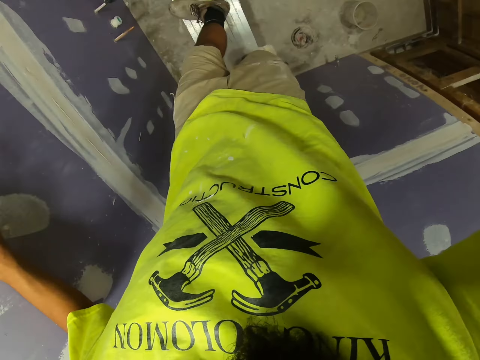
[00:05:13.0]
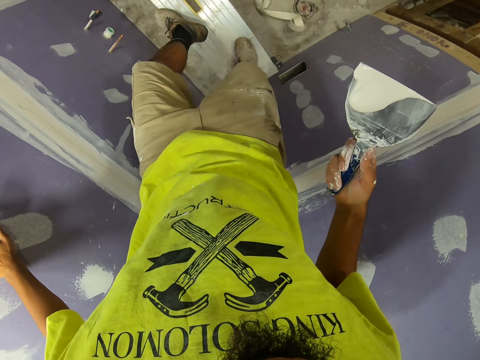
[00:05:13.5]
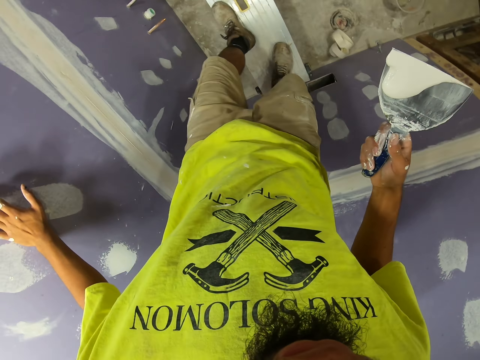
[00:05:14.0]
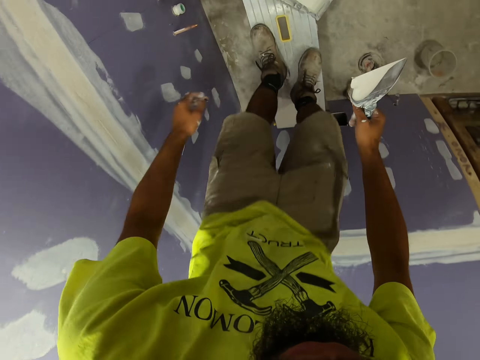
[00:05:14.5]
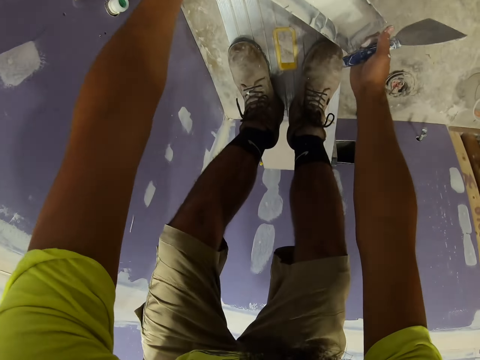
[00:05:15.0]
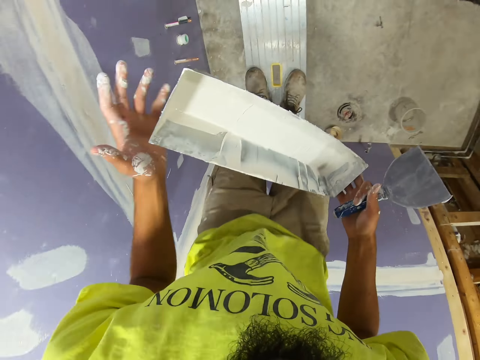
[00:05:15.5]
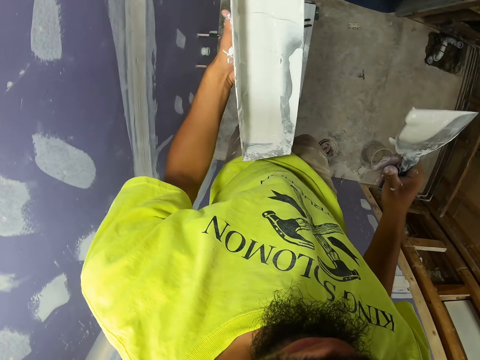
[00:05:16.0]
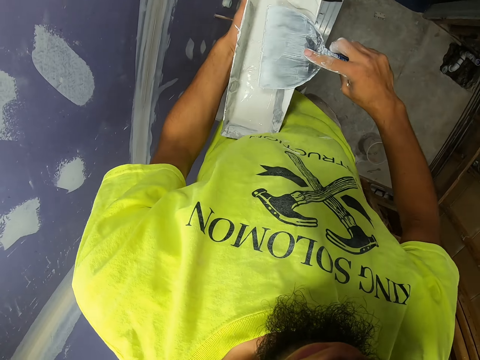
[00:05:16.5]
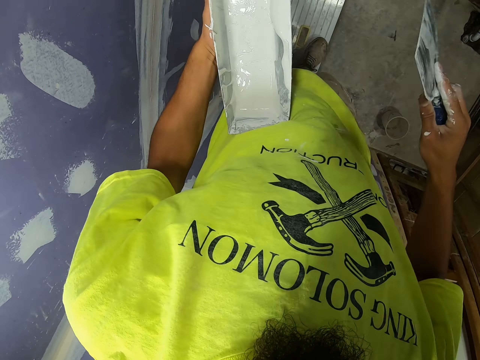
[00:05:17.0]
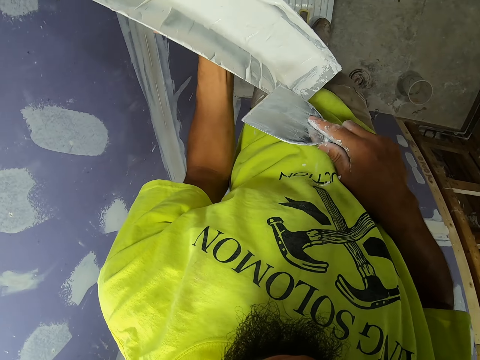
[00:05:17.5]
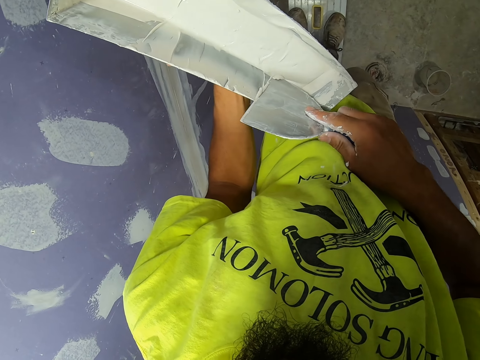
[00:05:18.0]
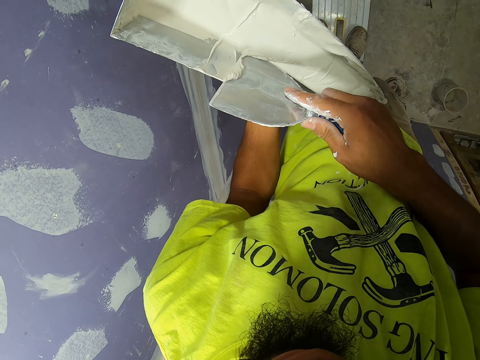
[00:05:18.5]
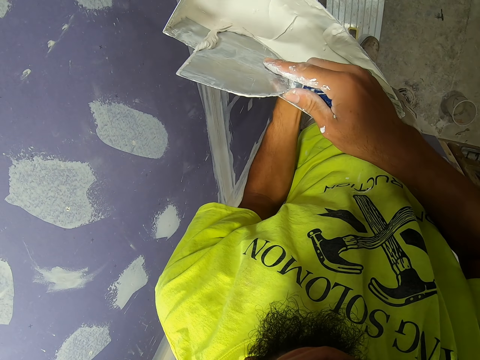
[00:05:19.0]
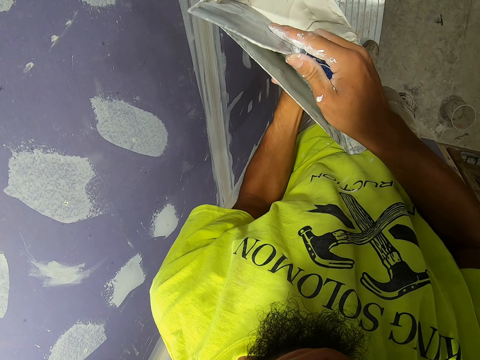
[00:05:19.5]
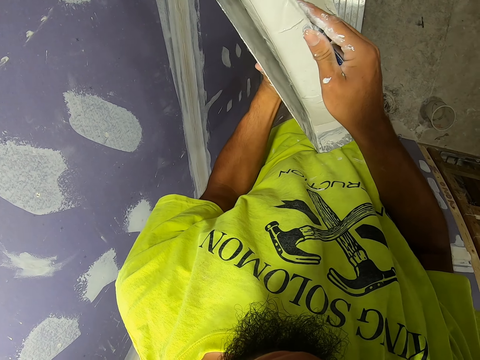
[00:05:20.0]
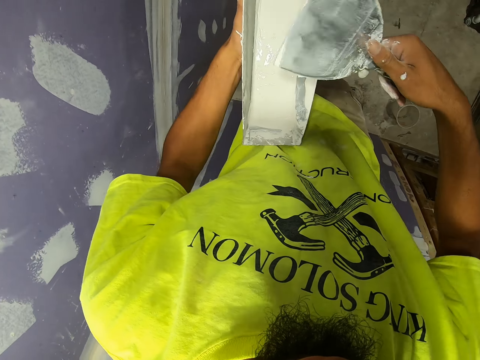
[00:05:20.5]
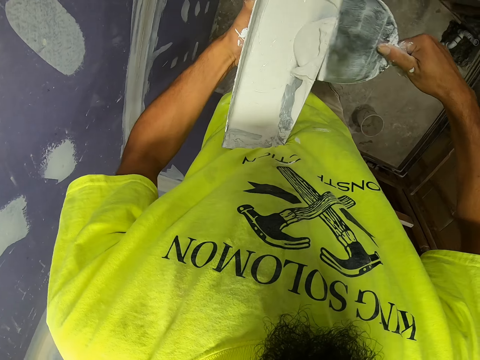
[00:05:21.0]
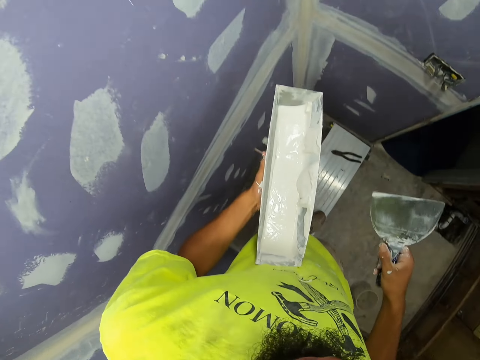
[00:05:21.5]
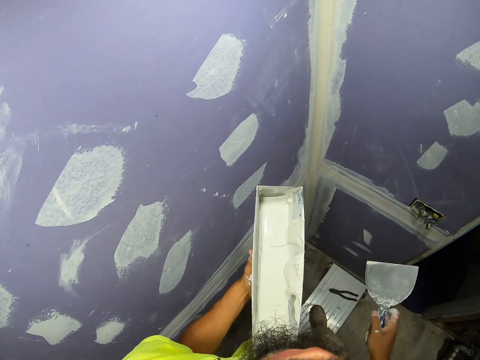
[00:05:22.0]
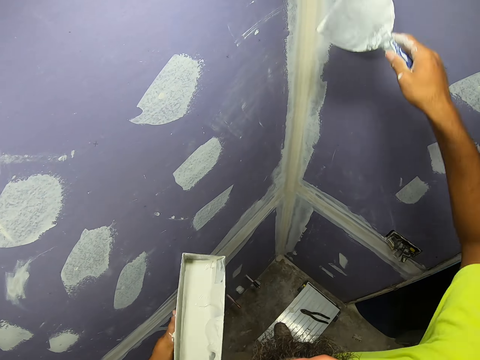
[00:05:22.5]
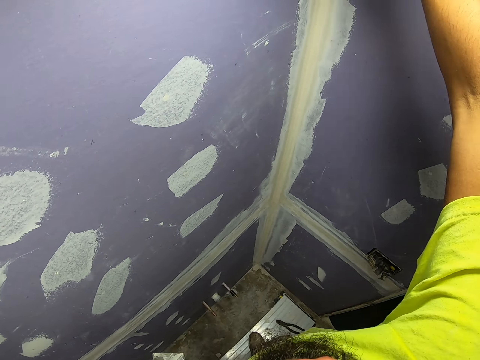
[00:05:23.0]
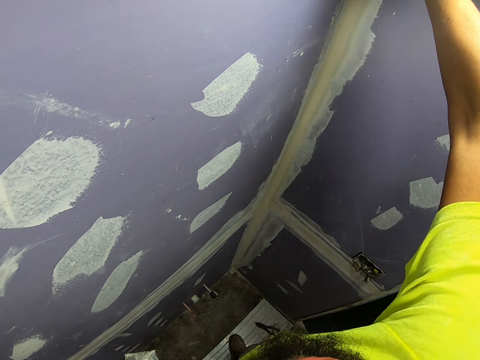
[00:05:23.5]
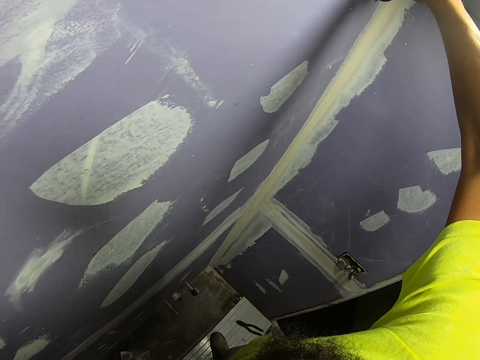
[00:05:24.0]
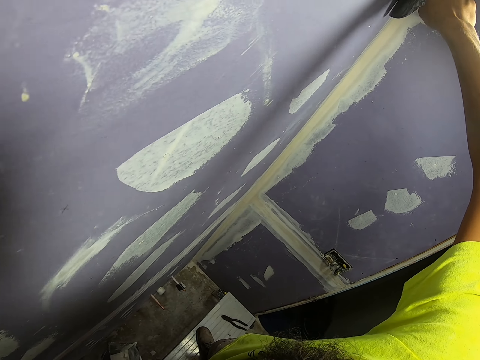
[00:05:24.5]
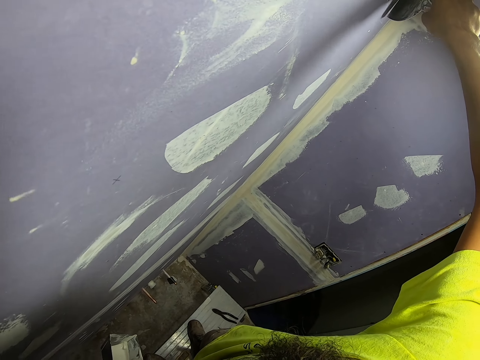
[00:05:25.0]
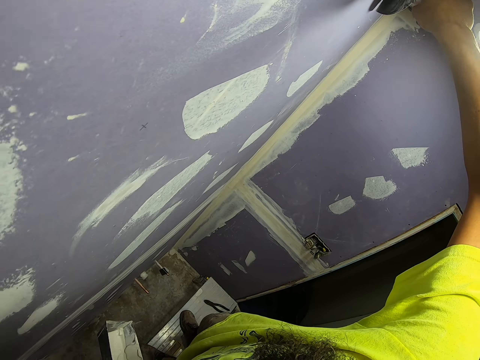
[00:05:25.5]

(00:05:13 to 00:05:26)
The camera wearer steps down. They pick paint with a venetian plaster tray. They pick the container. They clean the scraper on the venetian plaster tray. They remove excess paint. They scoop the paint. They paint the wall. They remove the excess venetian plaster with the scraper.

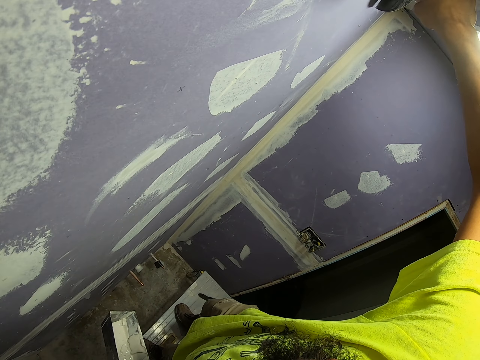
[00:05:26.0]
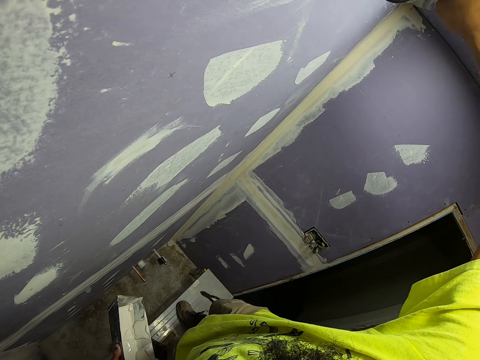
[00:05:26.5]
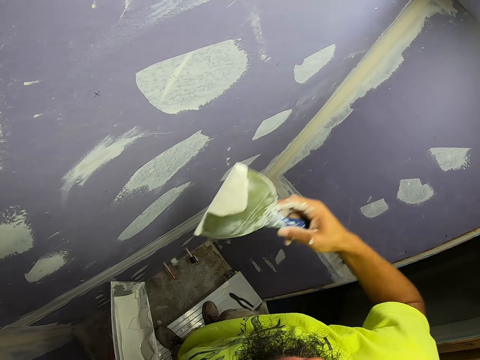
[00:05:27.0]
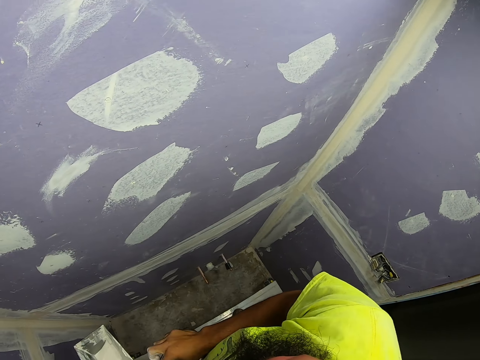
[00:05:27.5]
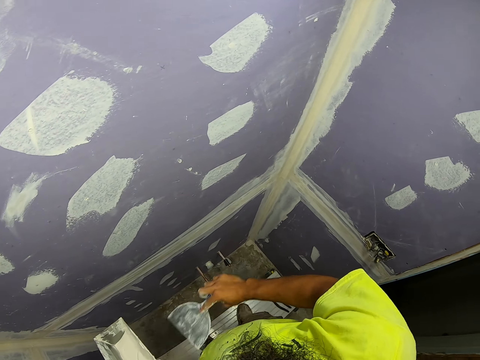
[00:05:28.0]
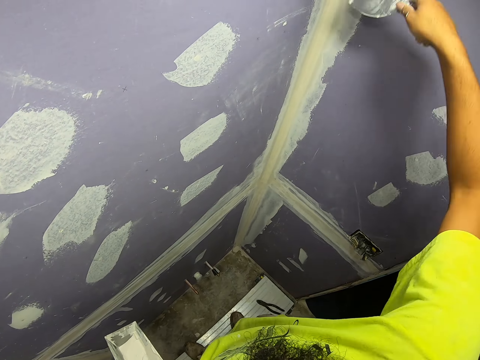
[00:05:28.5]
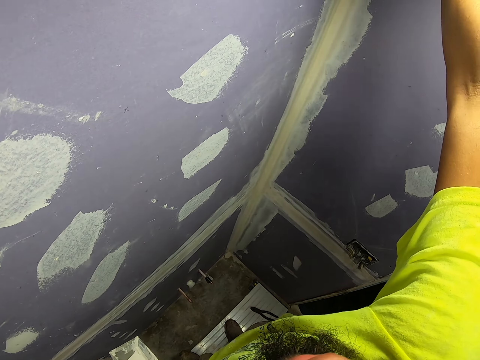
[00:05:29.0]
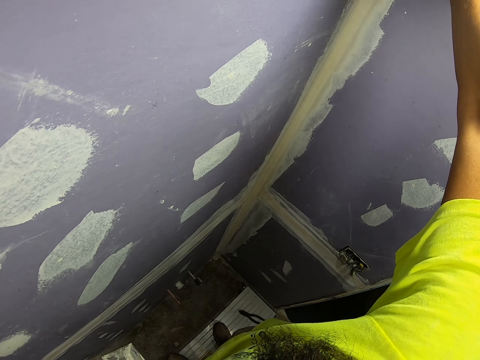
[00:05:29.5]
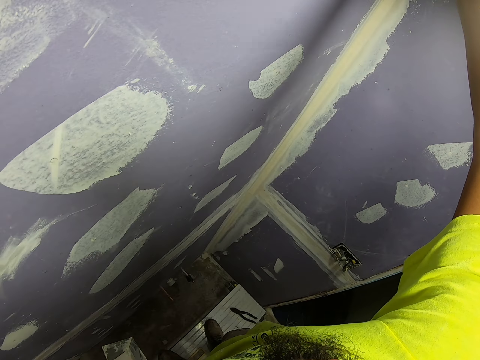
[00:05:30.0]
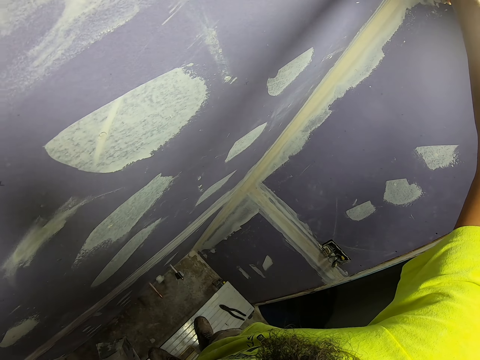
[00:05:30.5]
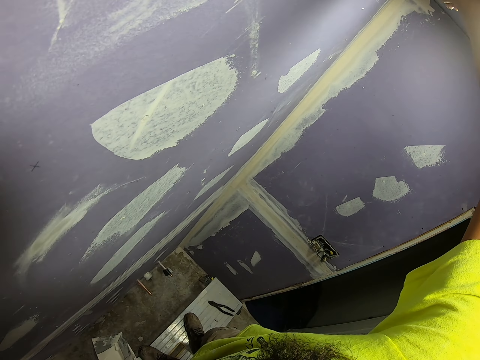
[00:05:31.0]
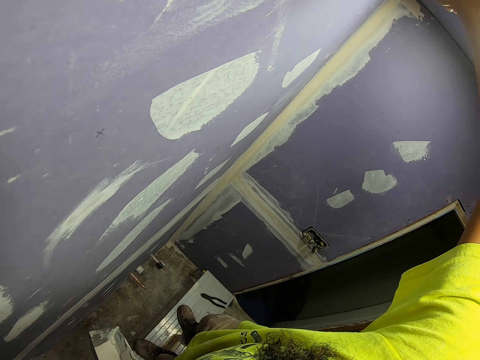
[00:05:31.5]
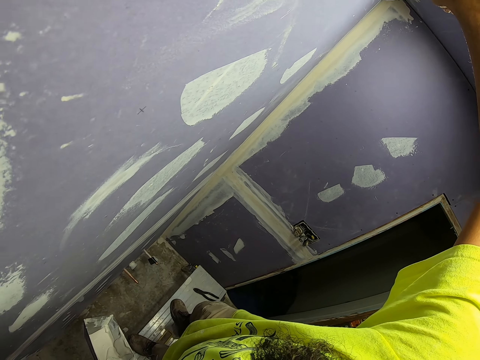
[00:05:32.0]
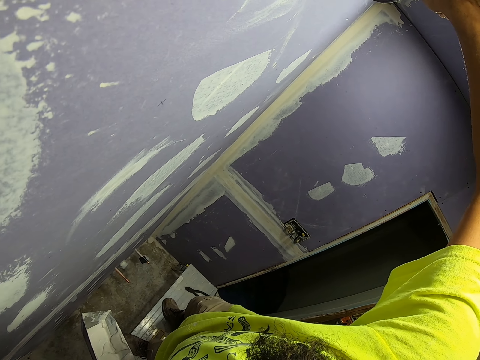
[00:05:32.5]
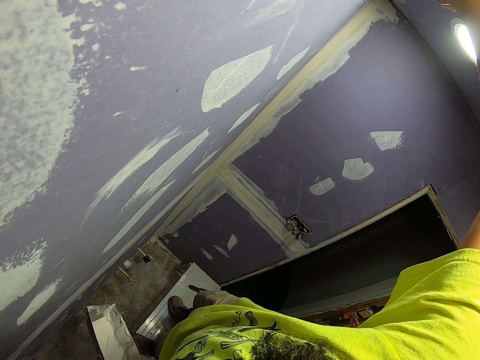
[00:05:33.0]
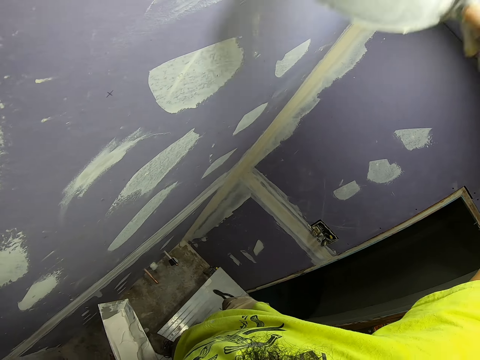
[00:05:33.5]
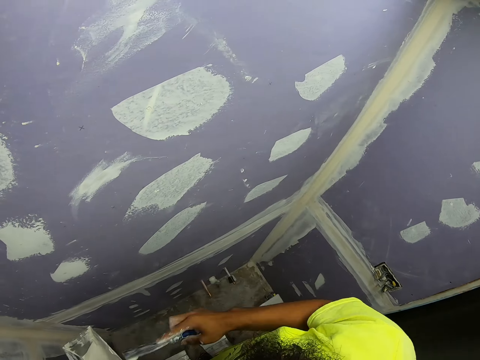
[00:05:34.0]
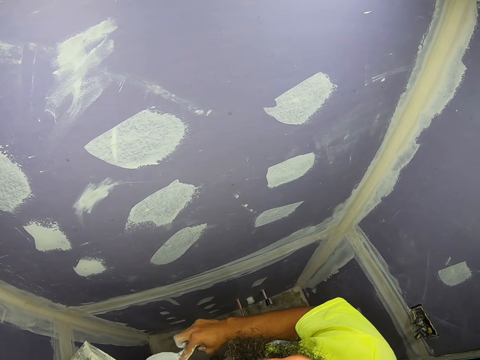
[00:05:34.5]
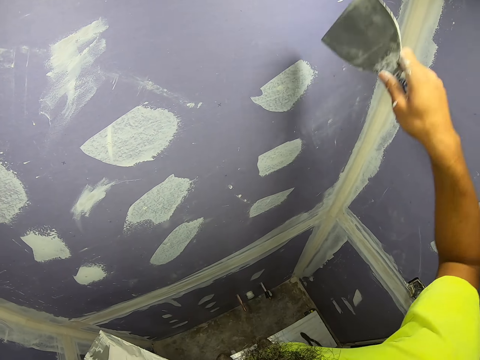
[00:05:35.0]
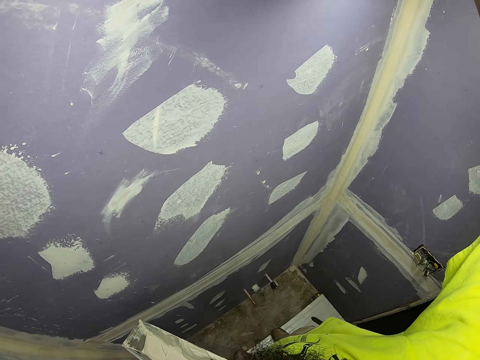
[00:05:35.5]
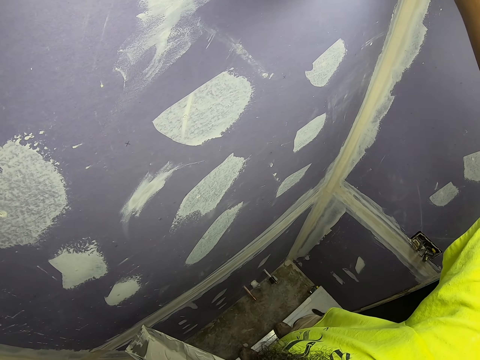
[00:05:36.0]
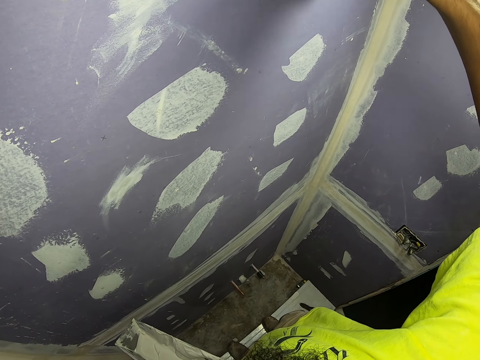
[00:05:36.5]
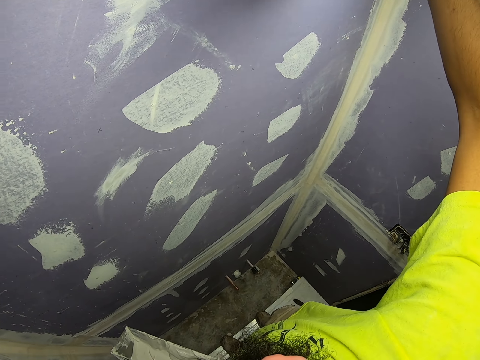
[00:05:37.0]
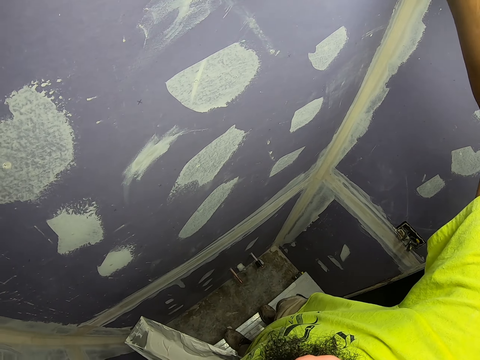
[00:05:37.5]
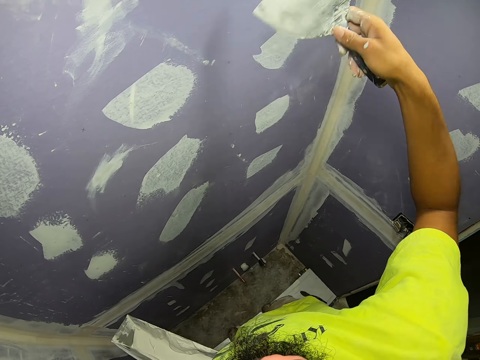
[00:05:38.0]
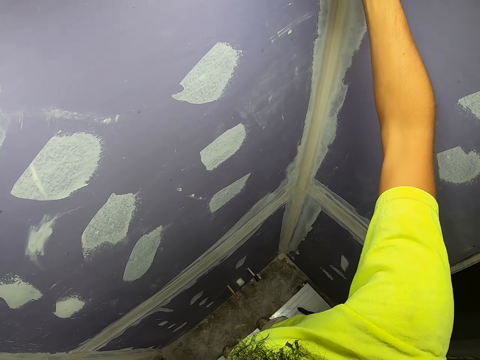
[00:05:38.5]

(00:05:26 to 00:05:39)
The camera wearer cleans the scraper on the venetian plaster tray. They paint the wall. They remove the excess venetian plaster with the scraper. They put paint on the venetian plaster tray with the scraper. They paint the wall. They remove the excess venetian plaster with the scraper.
